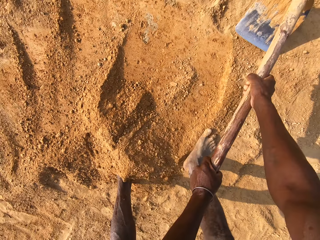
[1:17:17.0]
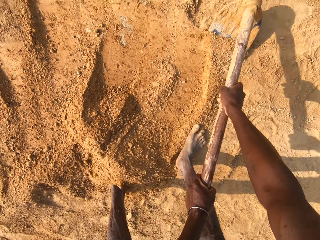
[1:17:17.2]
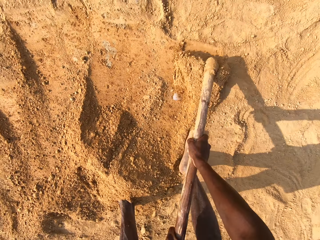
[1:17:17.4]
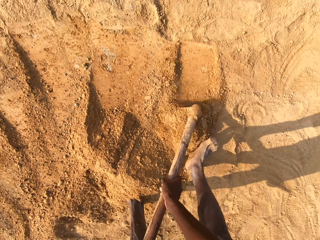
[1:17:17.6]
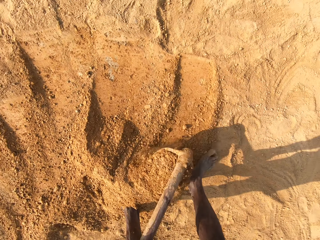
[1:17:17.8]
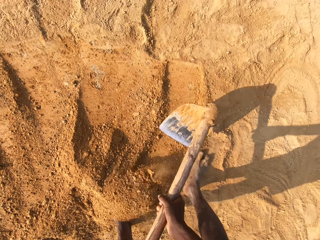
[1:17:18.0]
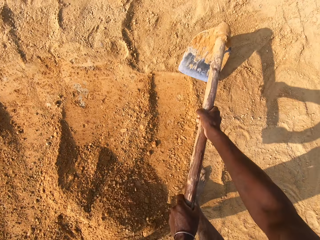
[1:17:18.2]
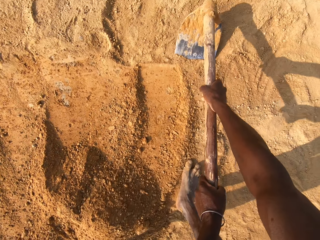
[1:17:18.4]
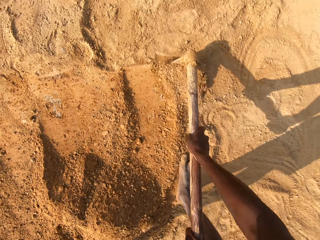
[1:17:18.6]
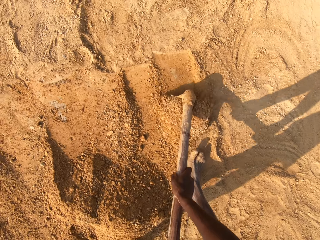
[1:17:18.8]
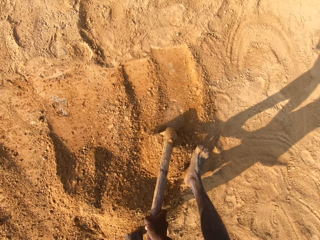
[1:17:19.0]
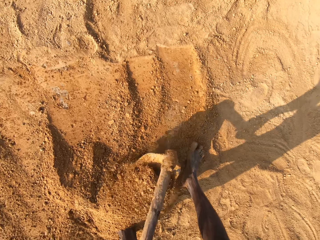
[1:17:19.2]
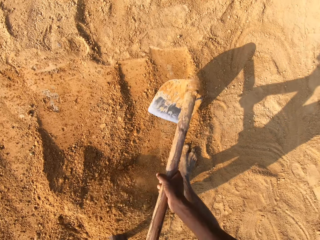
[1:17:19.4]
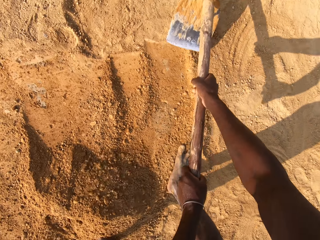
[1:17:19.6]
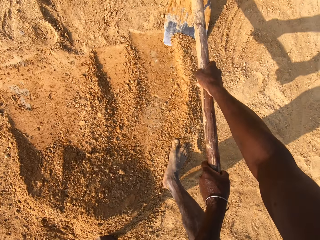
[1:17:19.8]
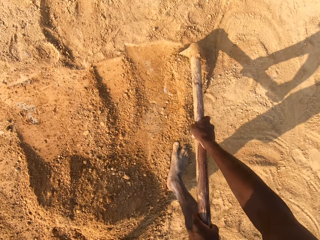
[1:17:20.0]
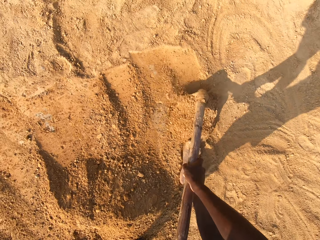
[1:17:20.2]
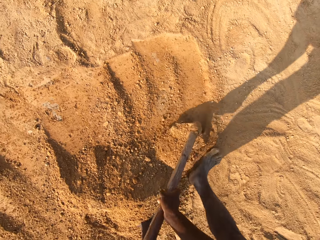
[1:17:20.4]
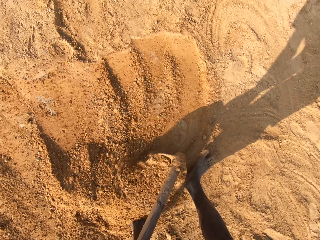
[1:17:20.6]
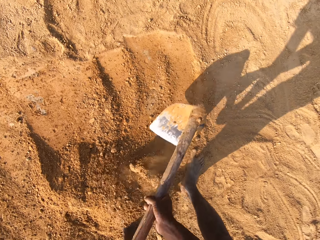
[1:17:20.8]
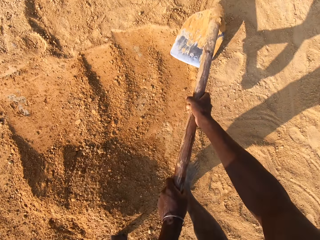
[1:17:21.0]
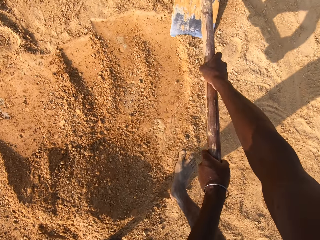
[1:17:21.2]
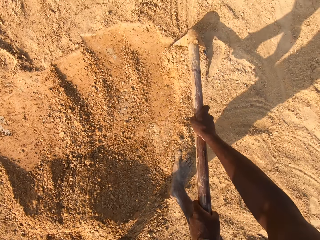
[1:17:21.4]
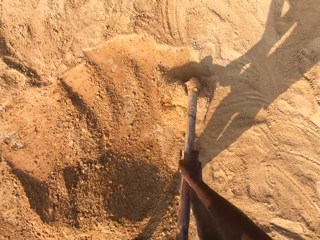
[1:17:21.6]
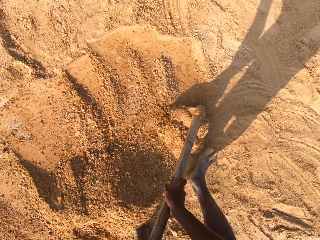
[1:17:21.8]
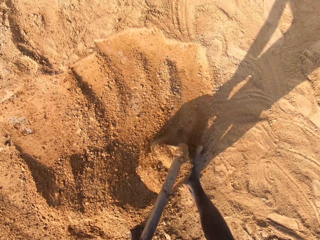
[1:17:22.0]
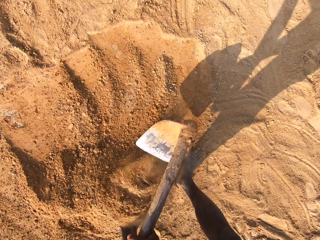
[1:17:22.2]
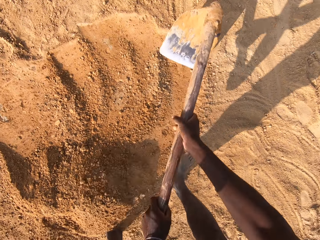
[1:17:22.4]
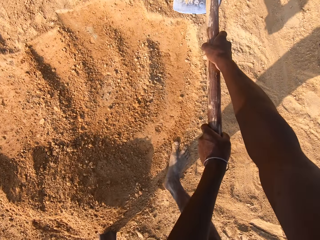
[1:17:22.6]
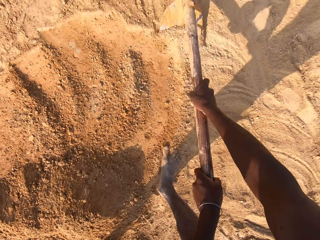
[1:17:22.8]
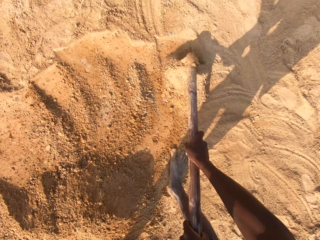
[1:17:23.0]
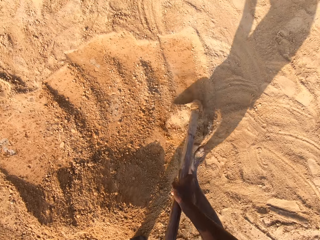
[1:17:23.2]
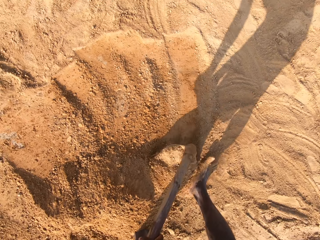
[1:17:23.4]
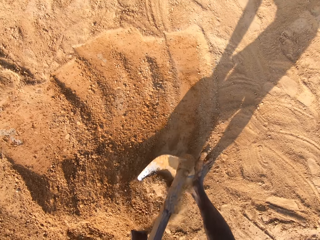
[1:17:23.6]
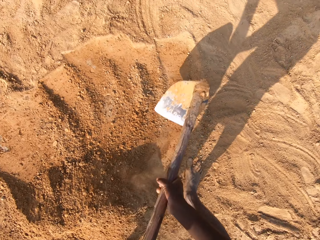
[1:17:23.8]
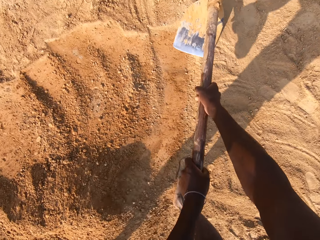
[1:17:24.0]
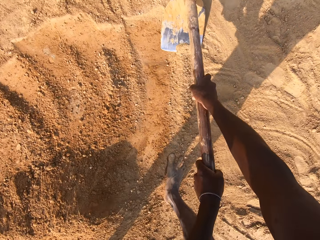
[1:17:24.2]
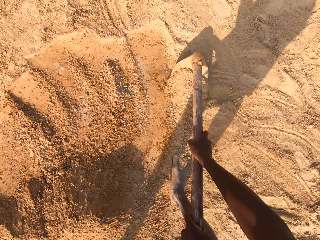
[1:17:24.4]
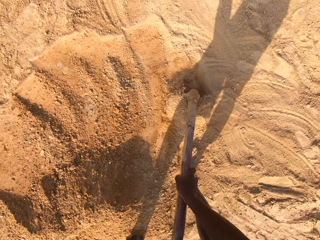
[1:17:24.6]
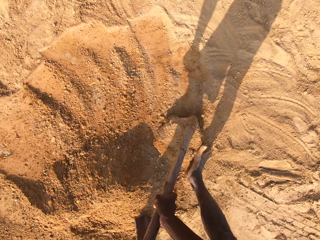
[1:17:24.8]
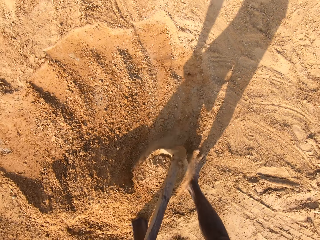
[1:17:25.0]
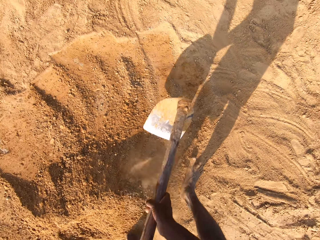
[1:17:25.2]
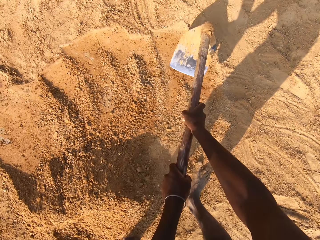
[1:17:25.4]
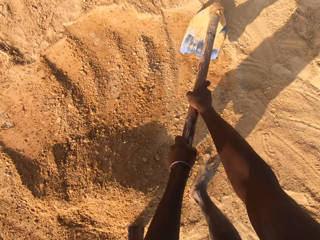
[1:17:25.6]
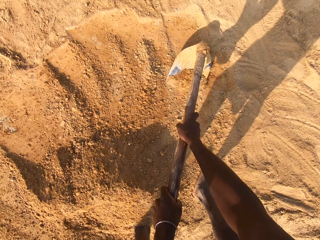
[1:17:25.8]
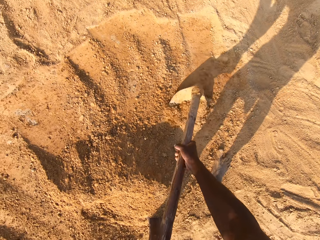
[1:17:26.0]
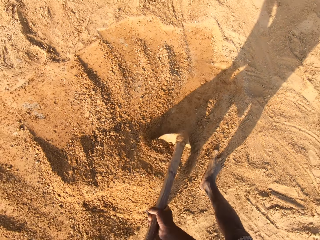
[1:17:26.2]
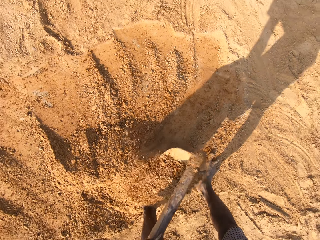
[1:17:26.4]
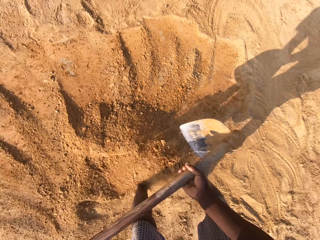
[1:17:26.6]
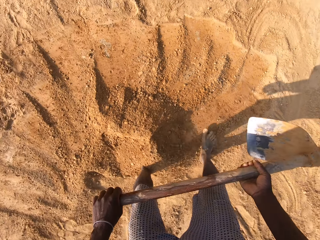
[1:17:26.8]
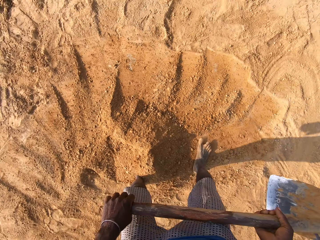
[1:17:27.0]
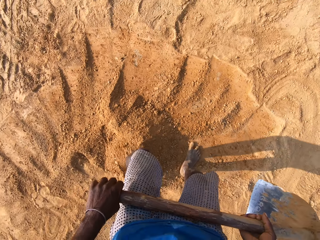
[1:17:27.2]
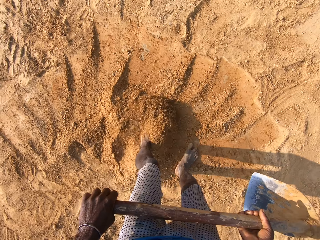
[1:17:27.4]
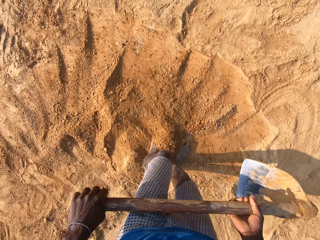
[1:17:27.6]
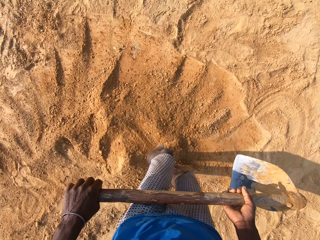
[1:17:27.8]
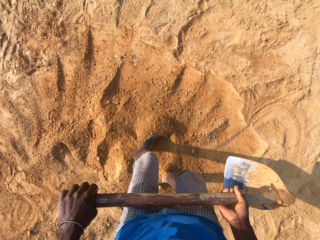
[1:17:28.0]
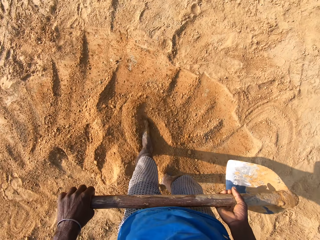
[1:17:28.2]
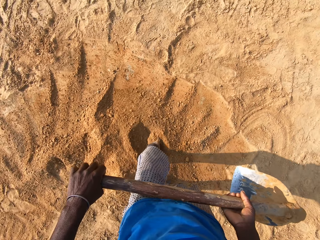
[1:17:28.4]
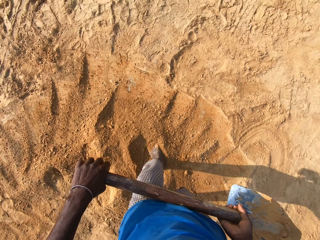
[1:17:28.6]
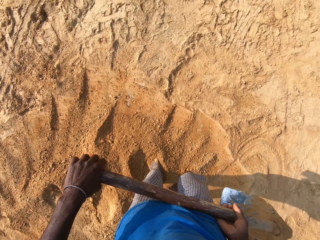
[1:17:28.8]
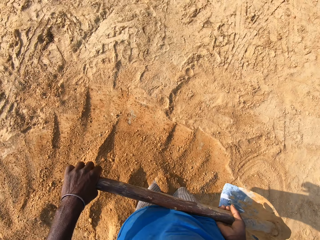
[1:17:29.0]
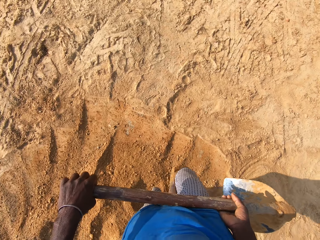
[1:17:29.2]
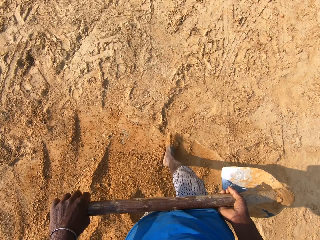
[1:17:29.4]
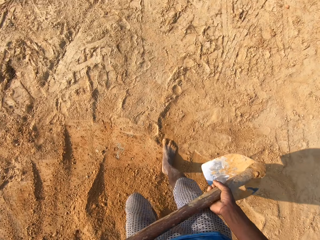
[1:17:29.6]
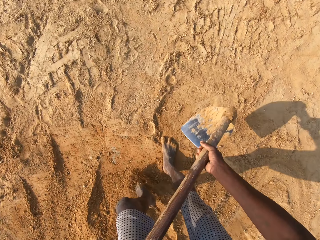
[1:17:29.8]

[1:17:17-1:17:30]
The camera wearer spreads sand with his legs.

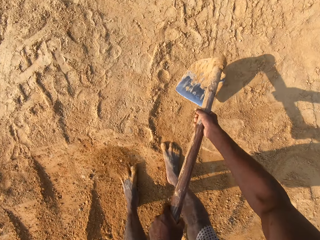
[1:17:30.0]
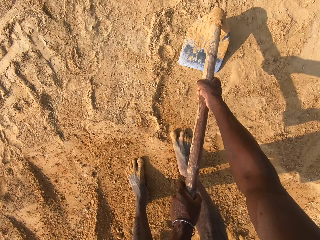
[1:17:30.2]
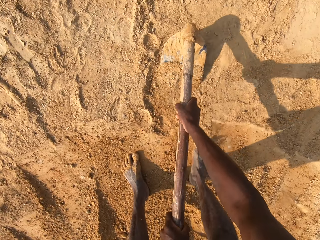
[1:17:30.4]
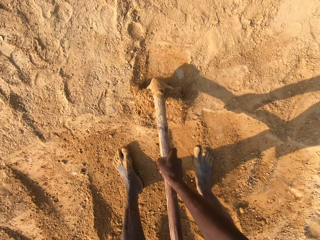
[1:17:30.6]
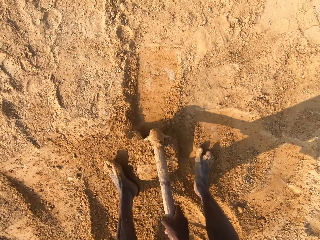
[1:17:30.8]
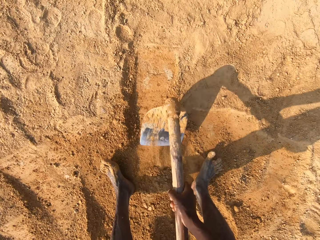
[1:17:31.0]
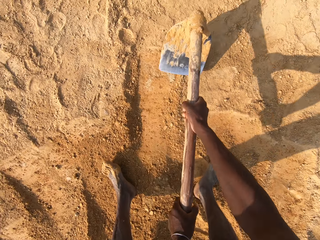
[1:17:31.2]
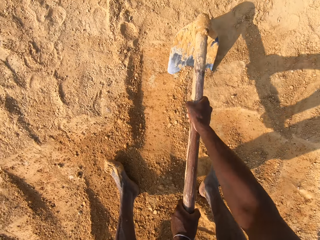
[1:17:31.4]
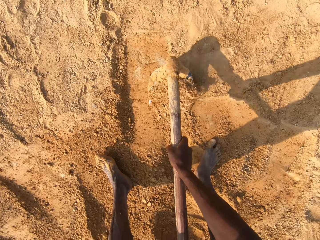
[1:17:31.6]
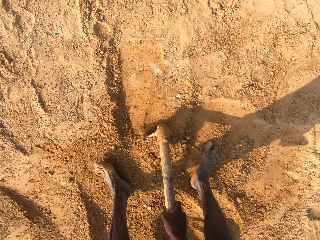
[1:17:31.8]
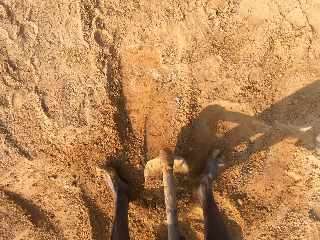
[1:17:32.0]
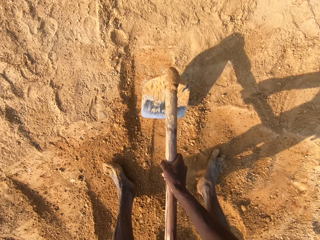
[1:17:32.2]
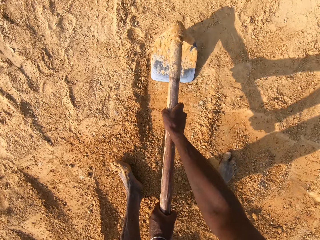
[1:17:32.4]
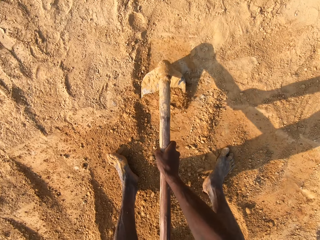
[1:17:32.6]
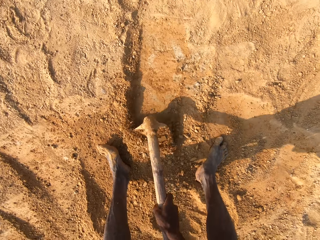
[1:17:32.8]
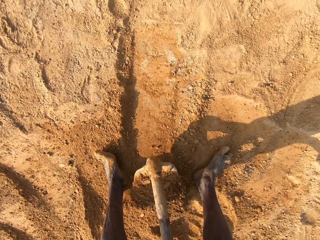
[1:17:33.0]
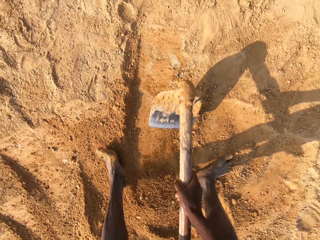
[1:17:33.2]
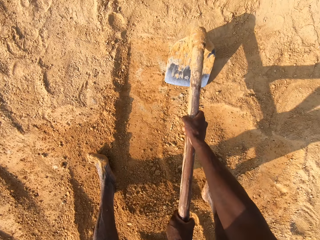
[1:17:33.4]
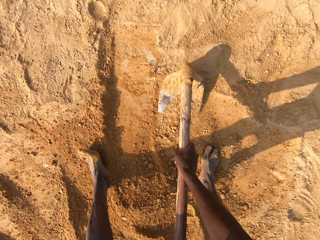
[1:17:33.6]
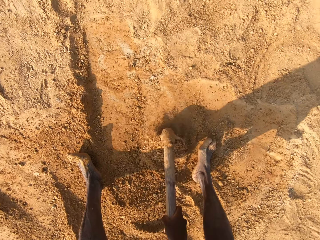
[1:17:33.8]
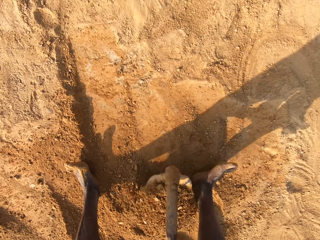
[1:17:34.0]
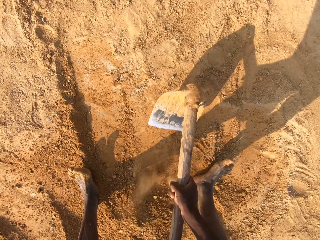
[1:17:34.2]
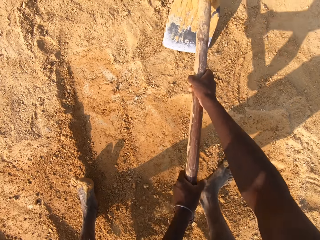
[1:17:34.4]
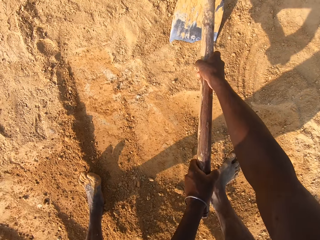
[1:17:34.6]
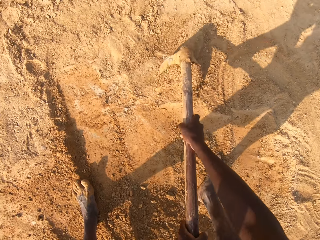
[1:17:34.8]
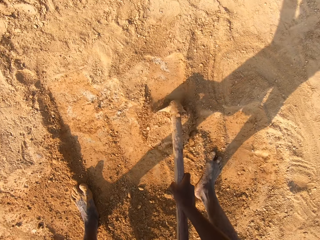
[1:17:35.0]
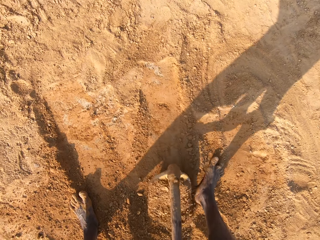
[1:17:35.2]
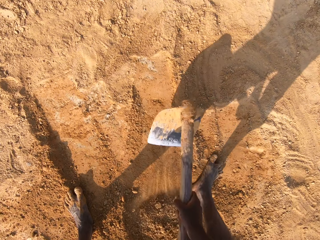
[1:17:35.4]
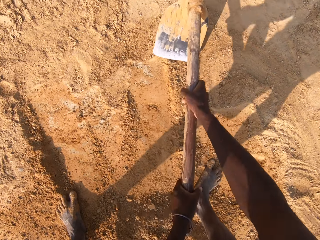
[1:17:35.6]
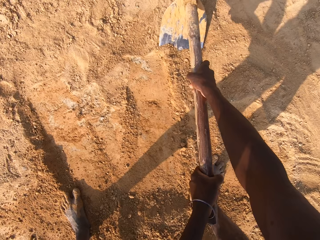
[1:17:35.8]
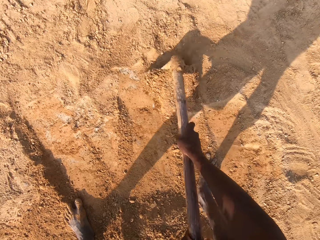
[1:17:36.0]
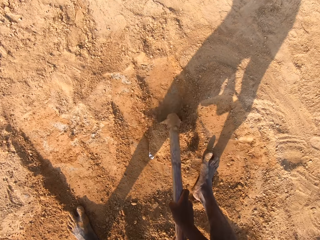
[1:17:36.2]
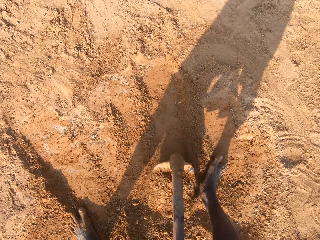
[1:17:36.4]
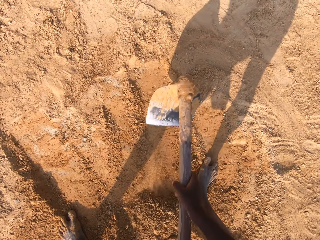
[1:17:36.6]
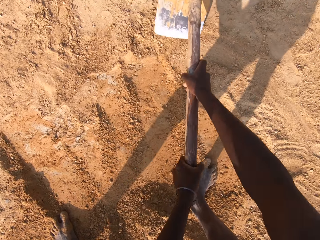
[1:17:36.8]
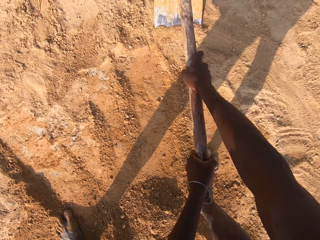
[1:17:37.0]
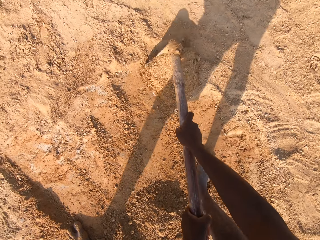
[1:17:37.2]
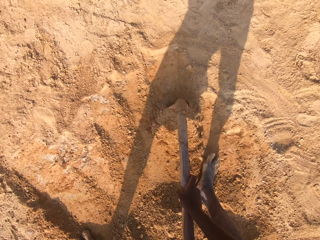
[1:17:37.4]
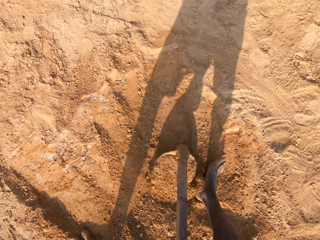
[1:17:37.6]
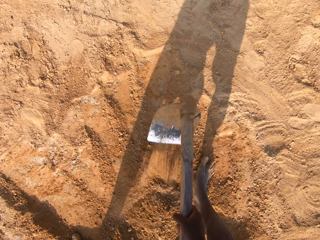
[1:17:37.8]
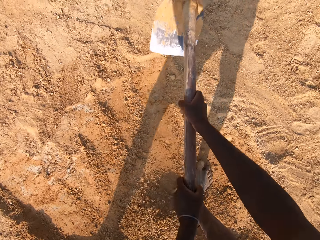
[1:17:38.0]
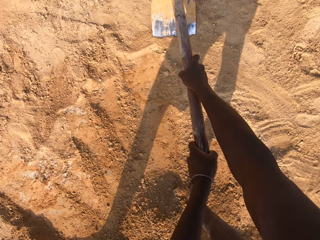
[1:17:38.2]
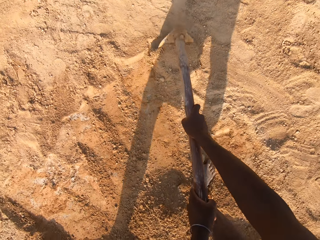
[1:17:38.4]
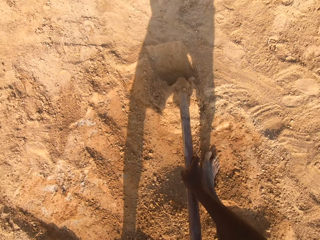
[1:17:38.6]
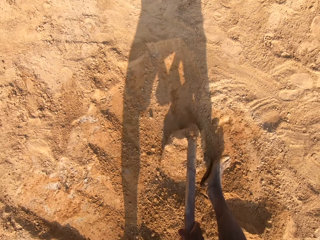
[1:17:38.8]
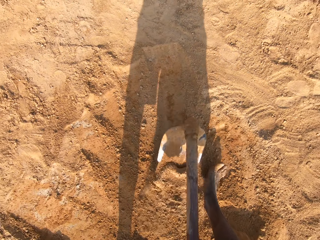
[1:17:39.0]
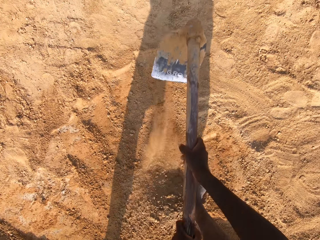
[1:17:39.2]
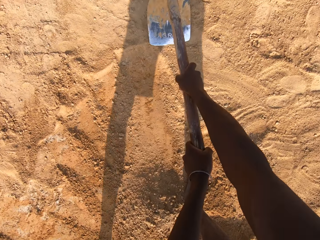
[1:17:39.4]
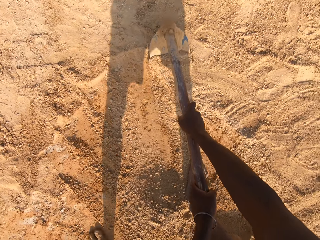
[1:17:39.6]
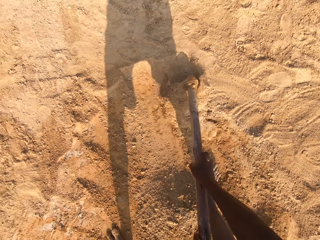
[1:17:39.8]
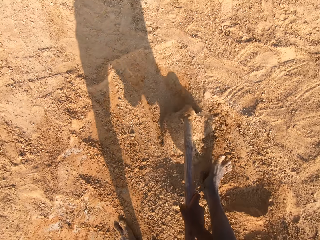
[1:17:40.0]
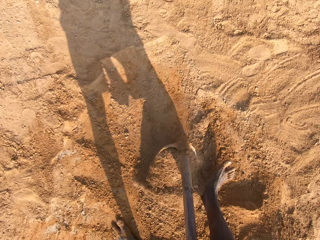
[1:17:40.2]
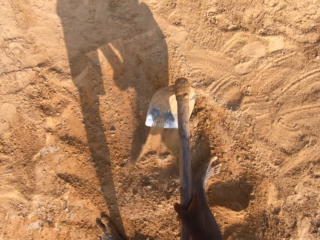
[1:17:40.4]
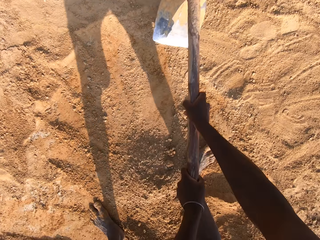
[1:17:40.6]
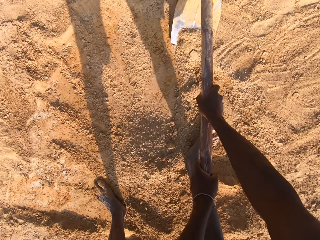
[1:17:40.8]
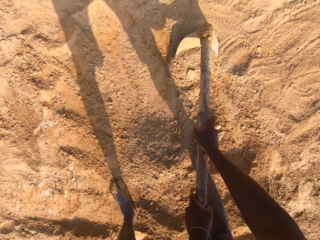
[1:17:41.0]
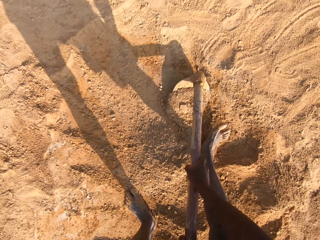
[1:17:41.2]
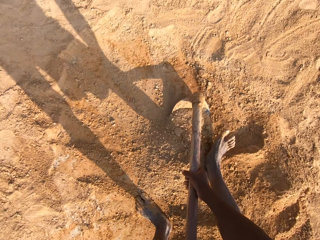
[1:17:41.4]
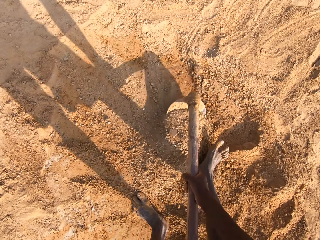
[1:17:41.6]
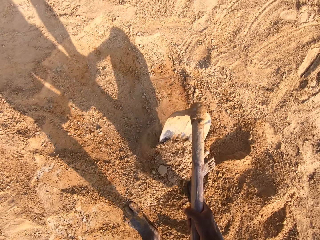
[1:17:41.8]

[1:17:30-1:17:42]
The camera wearer resumes gathering sand with the hoe in his hand.
